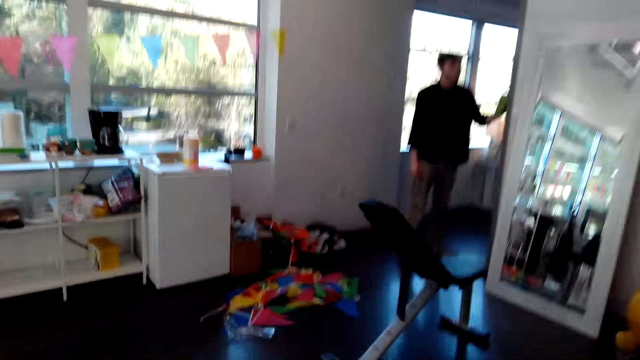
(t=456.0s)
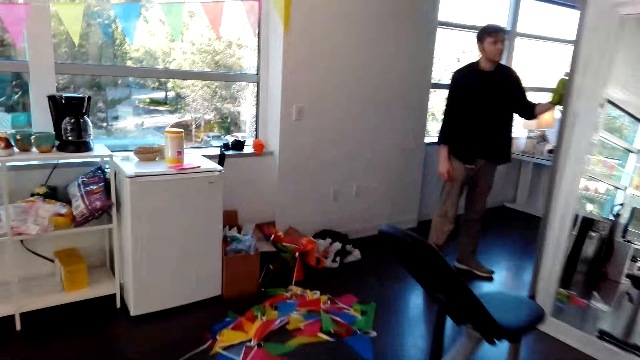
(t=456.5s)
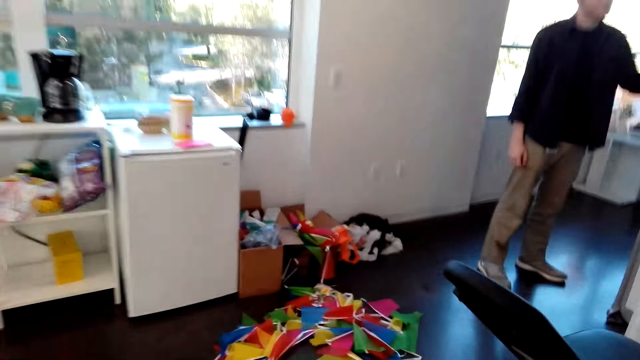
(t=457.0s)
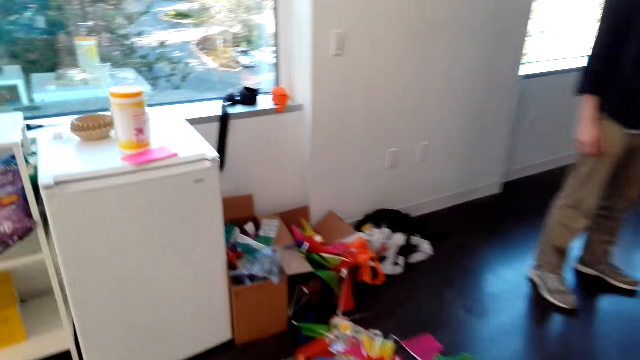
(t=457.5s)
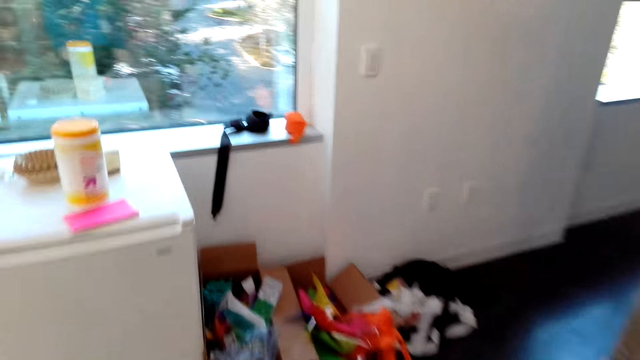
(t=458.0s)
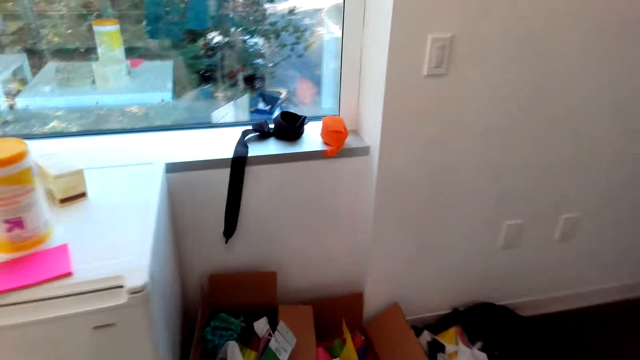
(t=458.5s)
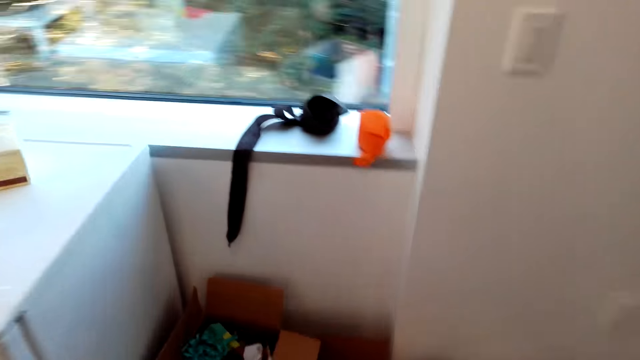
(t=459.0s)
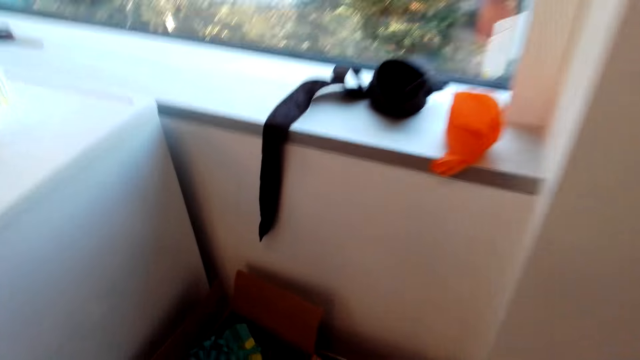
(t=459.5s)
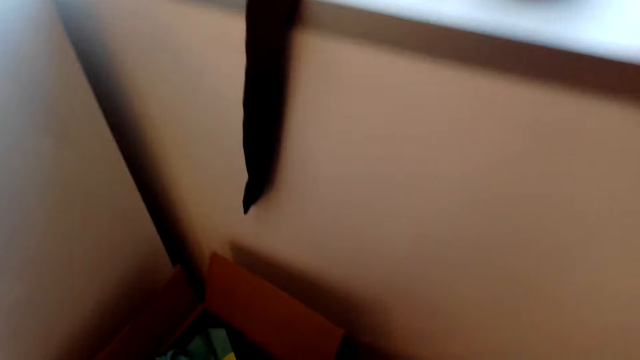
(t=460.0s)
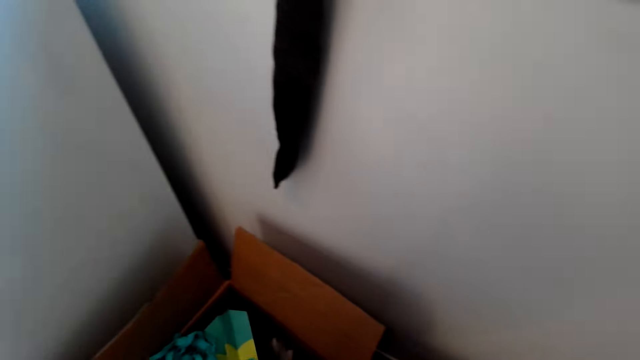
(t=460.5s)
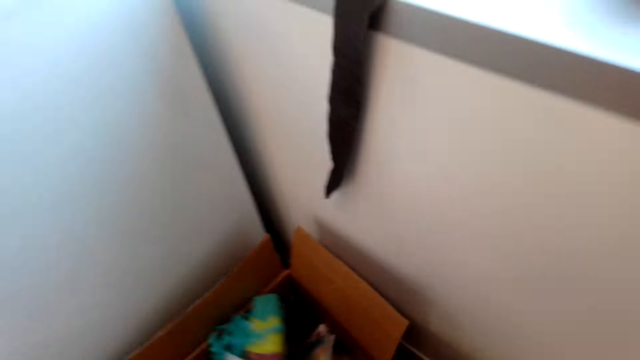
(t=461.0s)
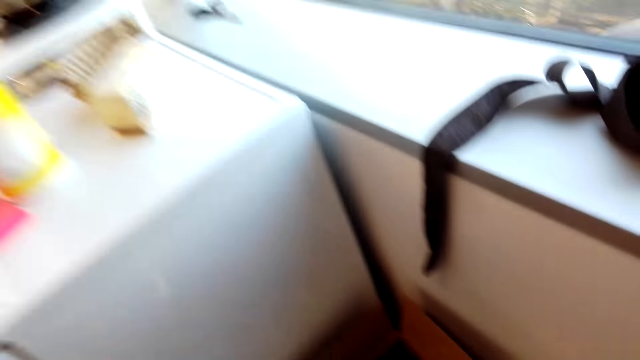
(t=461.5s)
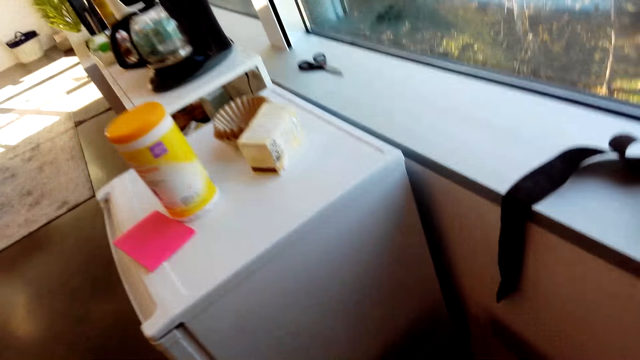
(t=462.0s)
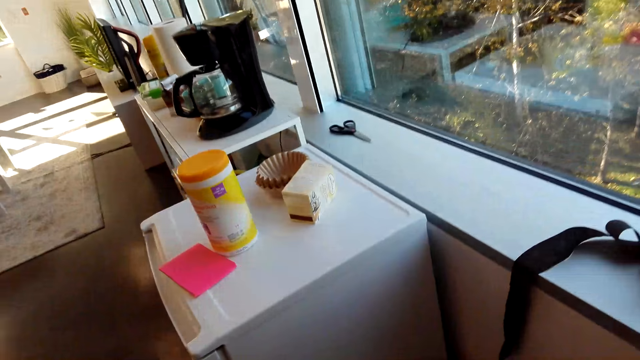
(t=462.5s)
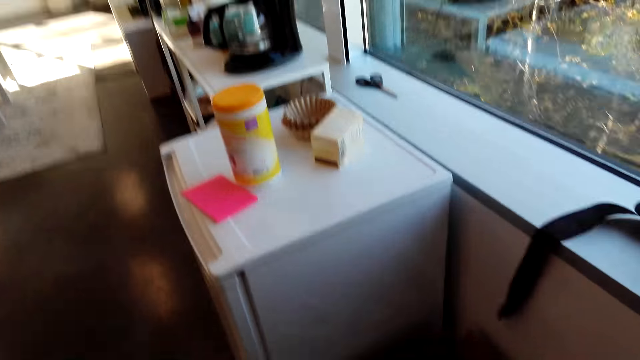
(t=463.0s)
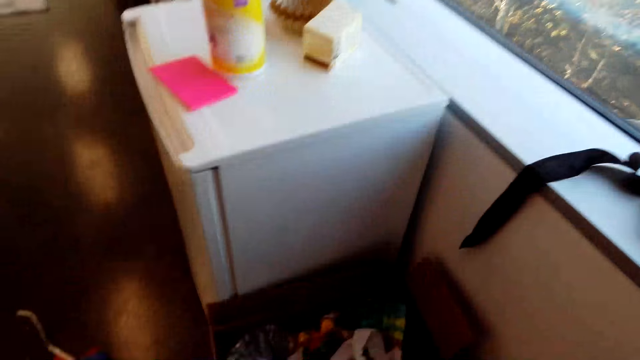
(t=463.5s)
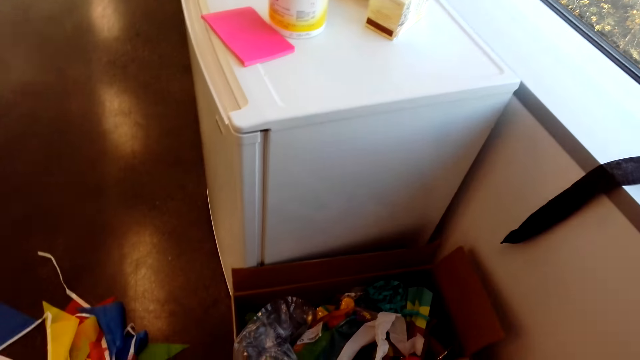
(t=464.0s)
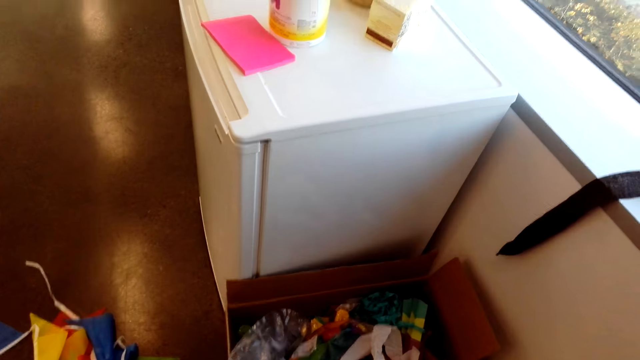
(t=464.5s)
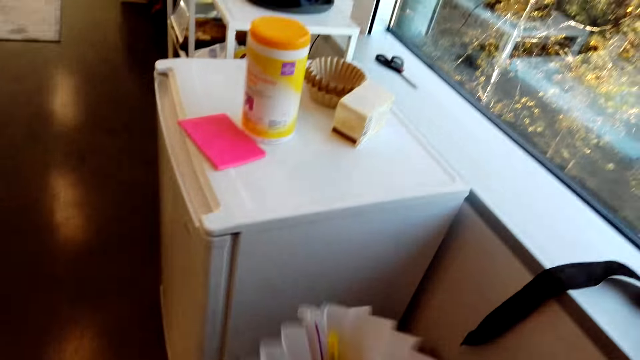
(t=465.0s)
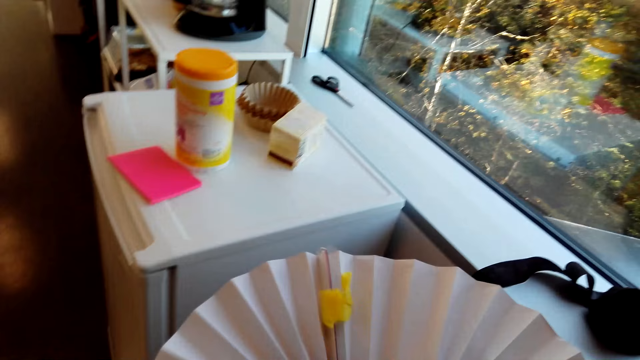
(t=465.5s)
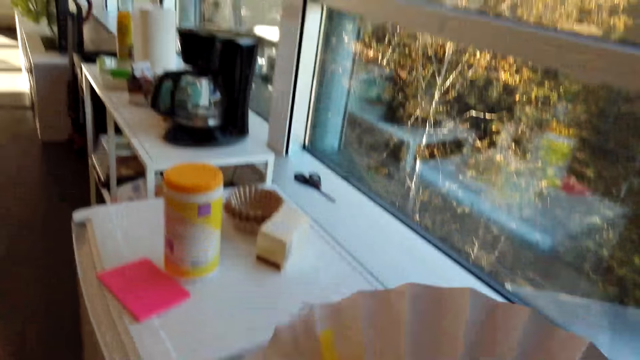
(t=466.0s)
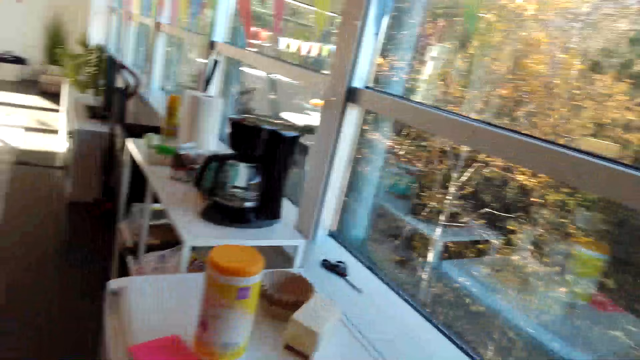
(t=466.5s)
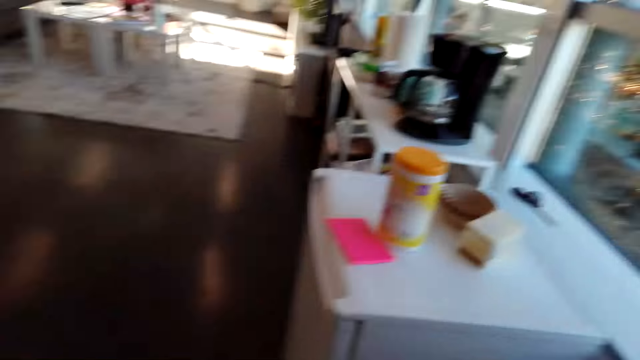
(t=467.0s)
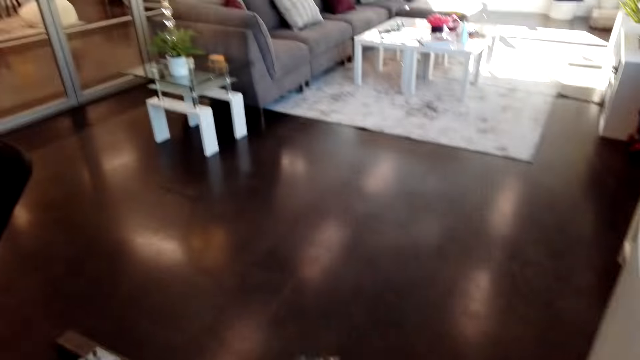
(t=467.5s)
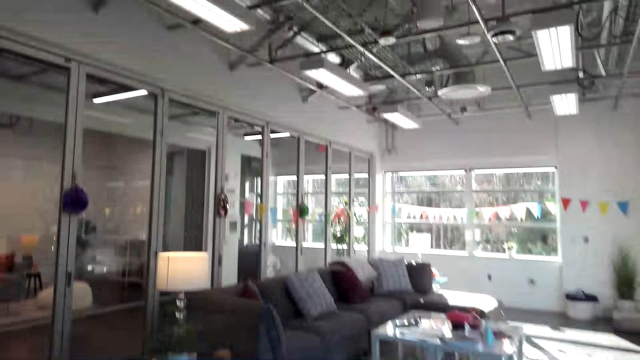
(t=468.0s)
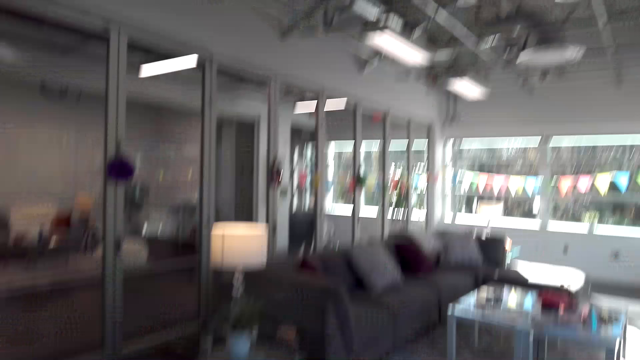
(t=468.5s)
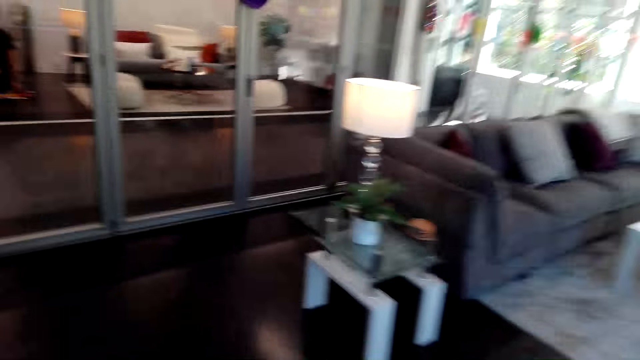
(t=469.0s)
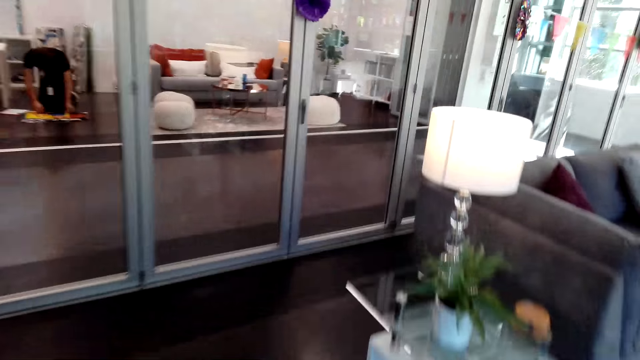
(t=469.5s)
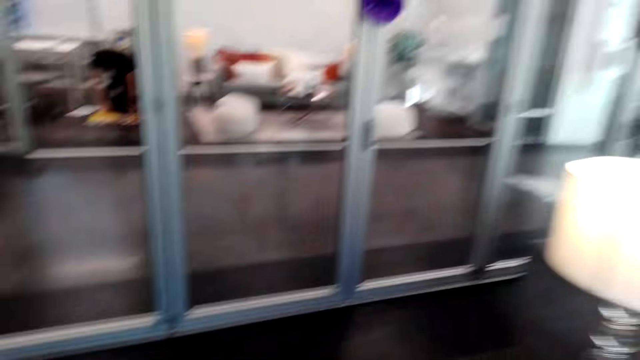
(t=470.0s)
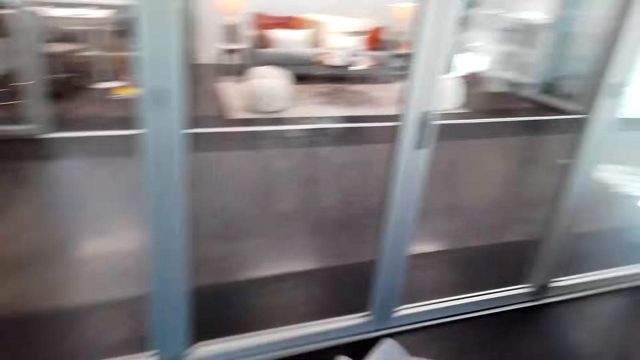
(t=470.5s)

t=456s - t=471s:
The camera wearer searches in the box on the floor. She picks something. She looks around. She holds the decoration on her hands. She picks the decoration. She walks in the house. She looks around.

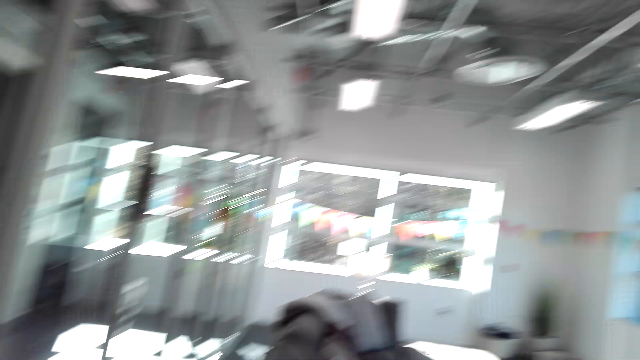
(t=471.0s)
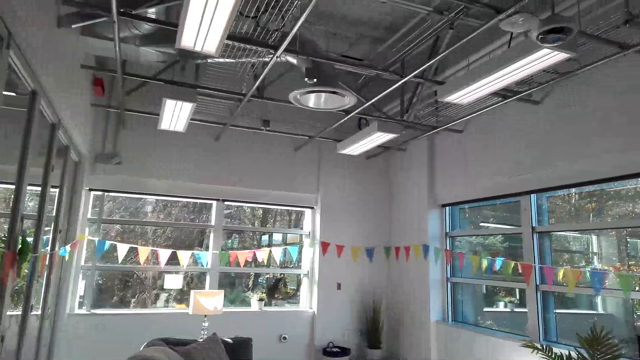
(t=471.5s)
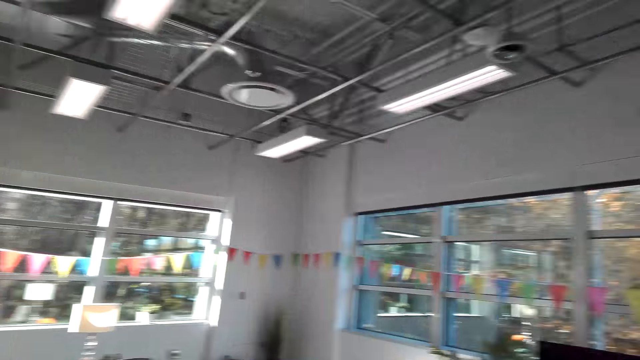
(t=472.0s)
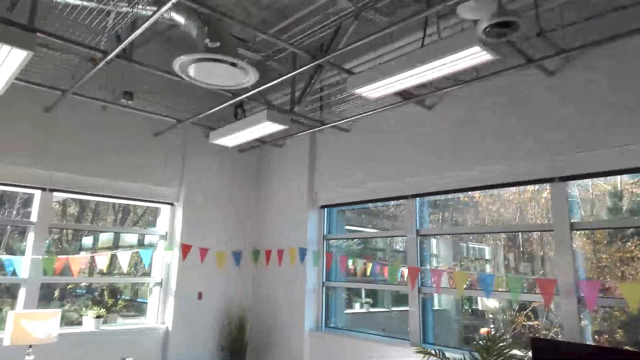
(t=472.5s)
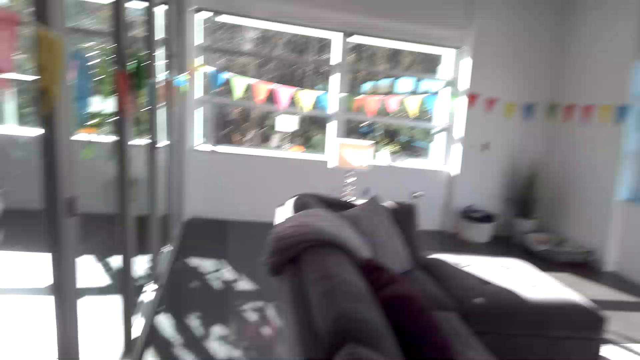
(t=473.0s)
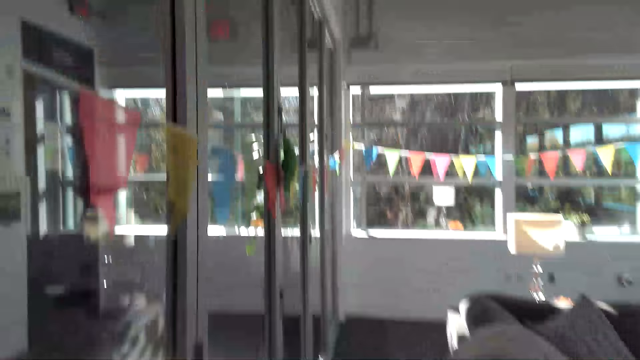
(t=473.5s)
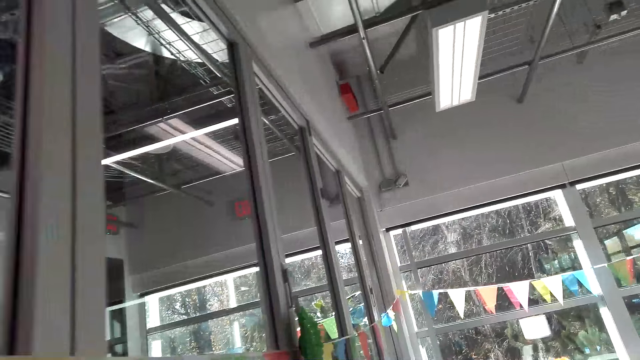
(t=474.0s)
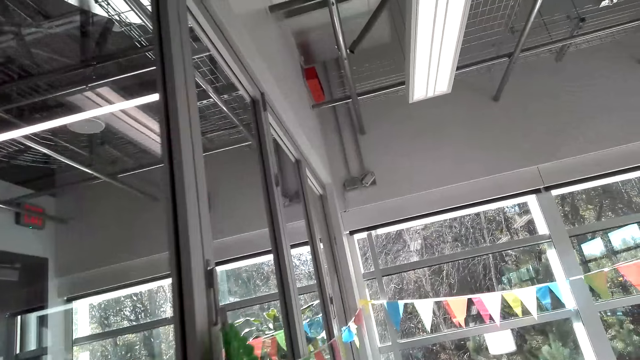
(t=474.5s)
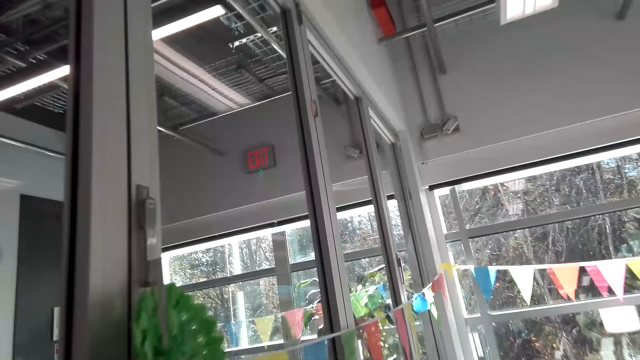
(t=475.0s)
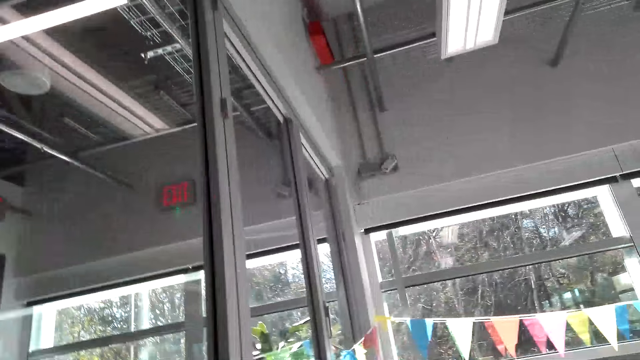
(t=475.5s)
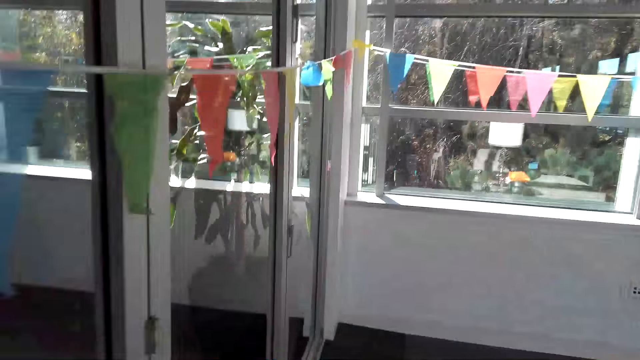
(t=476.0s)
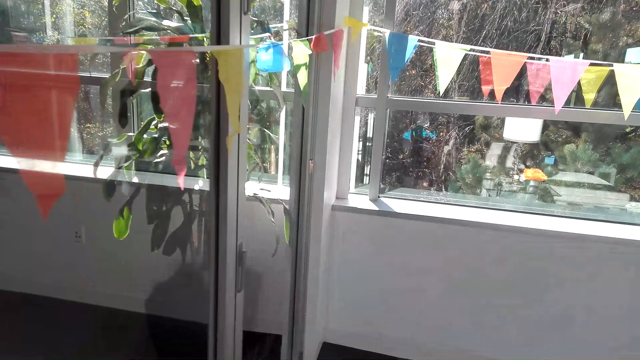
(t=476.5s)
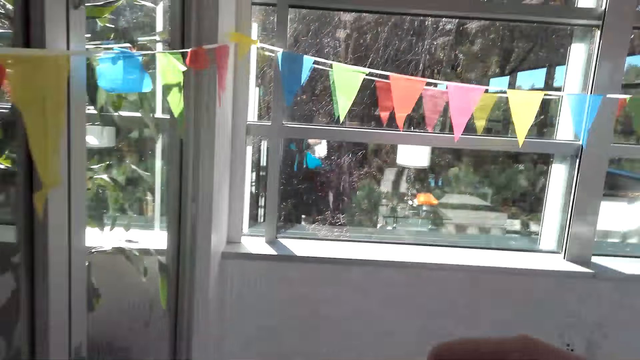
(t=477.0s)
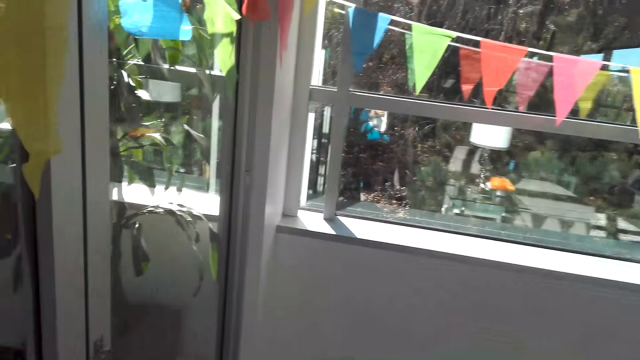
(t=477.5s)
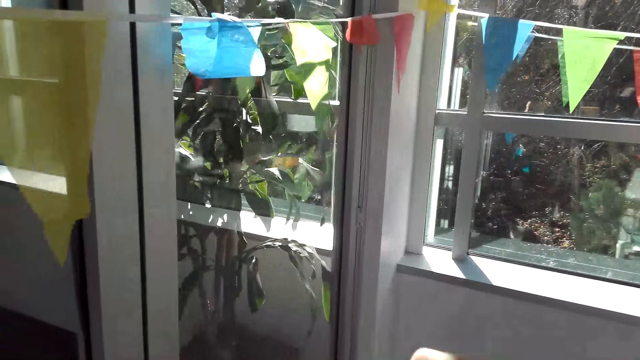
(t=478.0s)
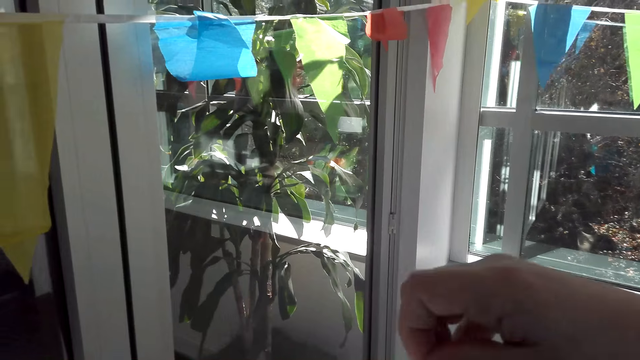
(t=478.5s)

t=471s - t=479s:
The camera wearer walks in the house.
